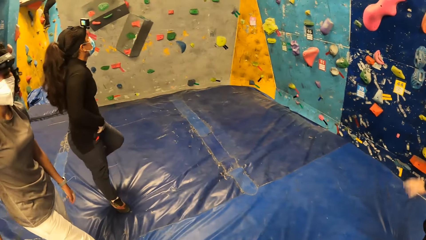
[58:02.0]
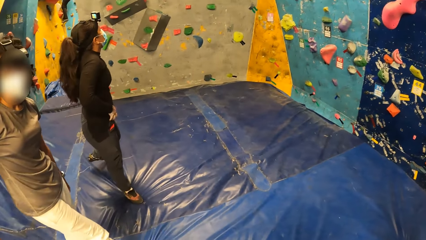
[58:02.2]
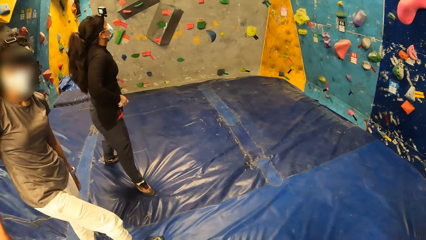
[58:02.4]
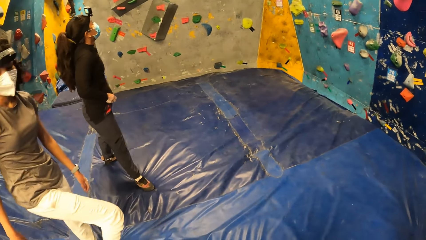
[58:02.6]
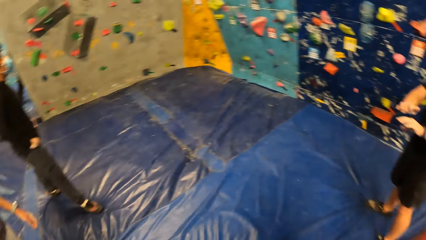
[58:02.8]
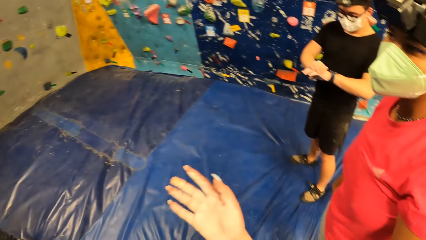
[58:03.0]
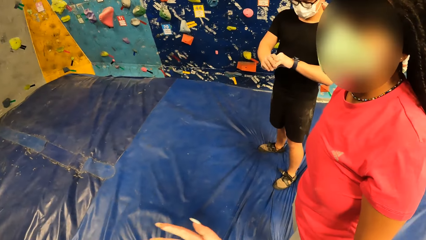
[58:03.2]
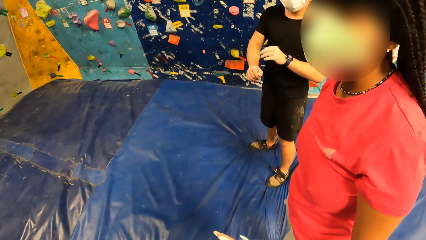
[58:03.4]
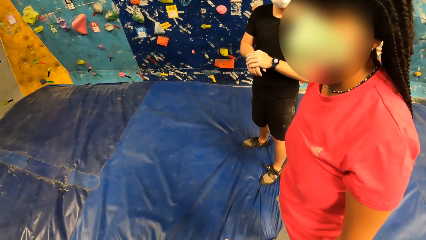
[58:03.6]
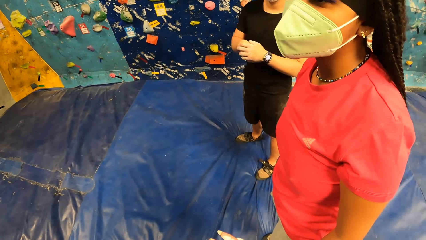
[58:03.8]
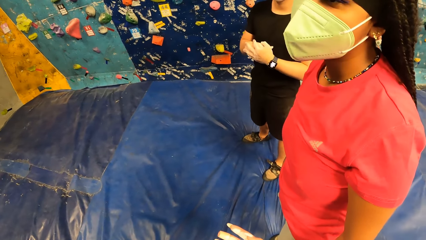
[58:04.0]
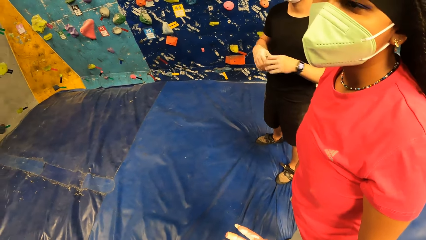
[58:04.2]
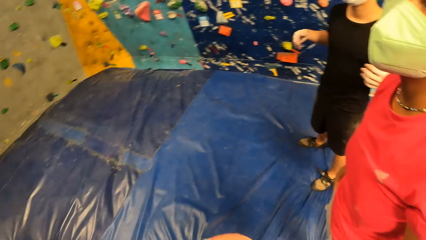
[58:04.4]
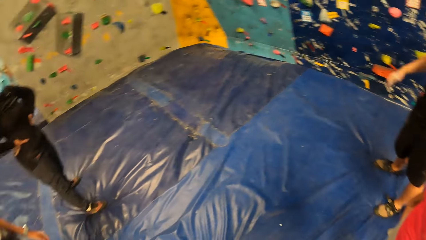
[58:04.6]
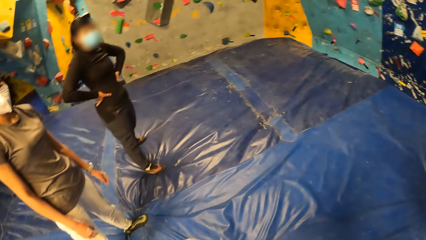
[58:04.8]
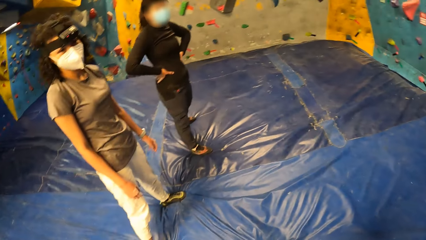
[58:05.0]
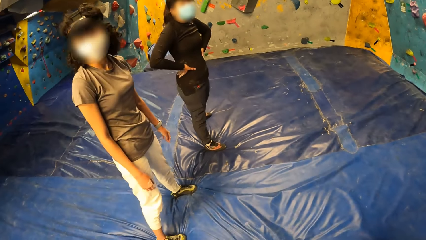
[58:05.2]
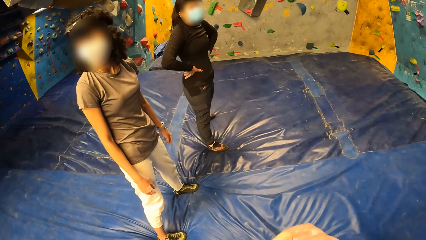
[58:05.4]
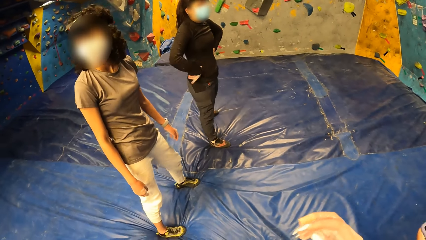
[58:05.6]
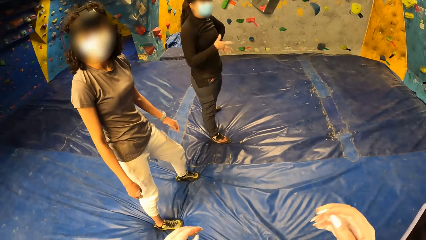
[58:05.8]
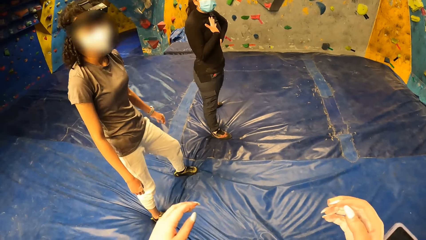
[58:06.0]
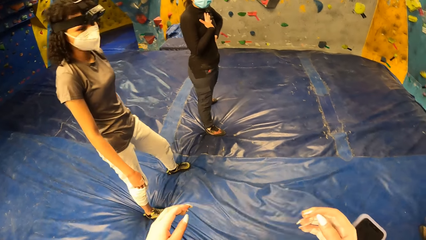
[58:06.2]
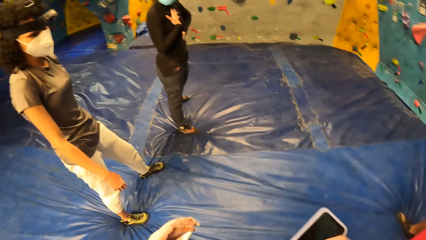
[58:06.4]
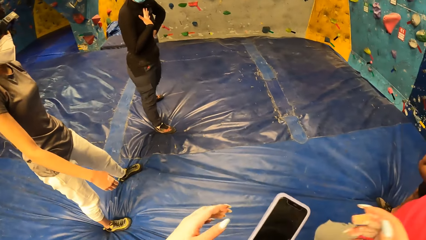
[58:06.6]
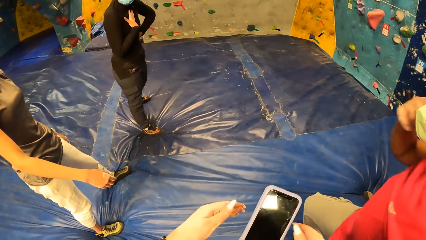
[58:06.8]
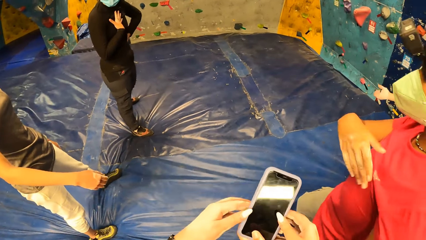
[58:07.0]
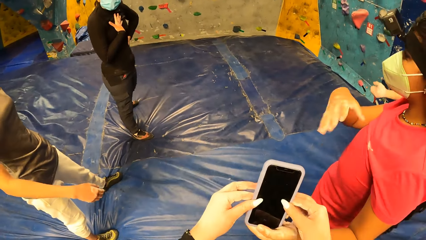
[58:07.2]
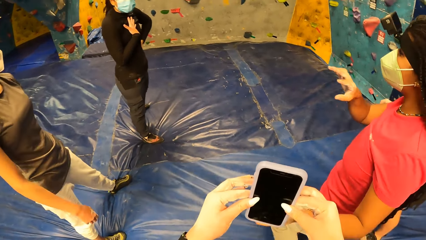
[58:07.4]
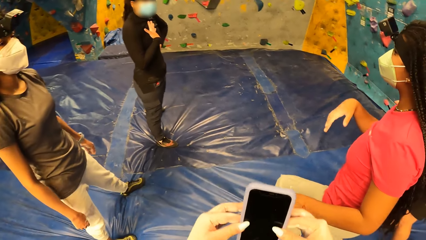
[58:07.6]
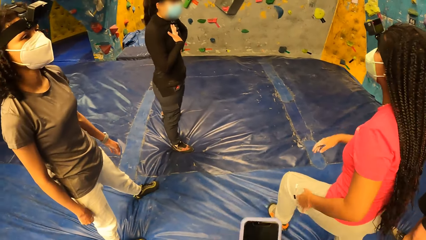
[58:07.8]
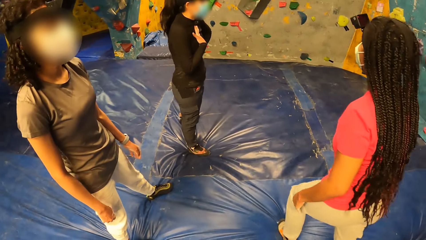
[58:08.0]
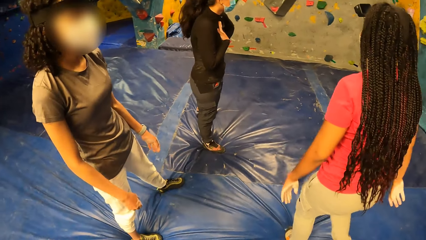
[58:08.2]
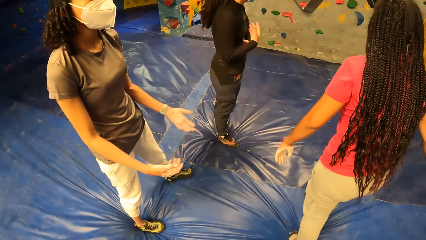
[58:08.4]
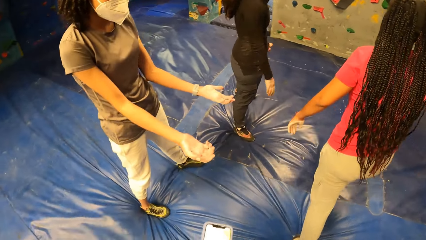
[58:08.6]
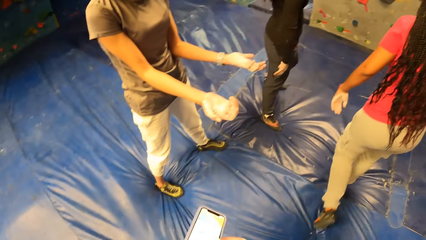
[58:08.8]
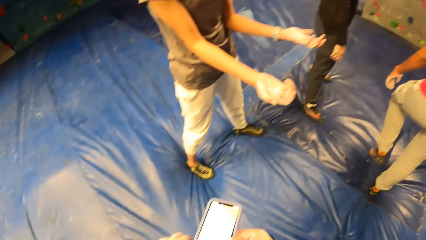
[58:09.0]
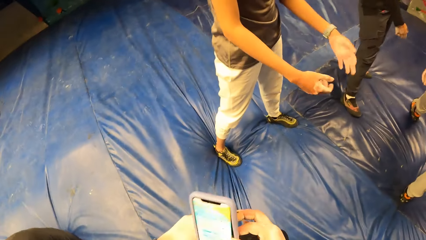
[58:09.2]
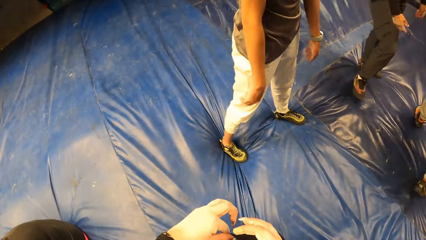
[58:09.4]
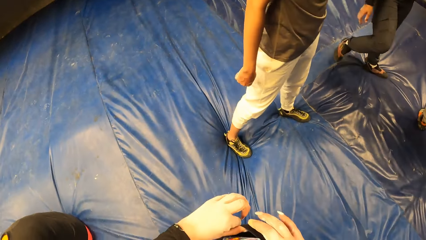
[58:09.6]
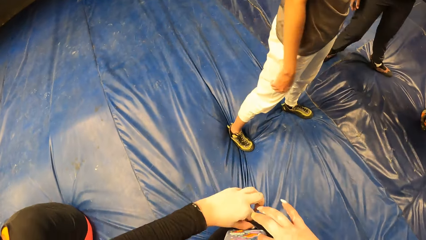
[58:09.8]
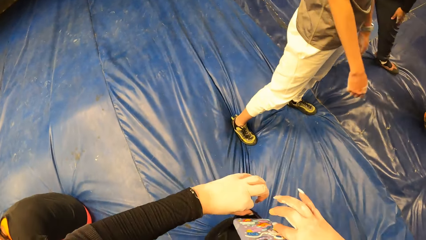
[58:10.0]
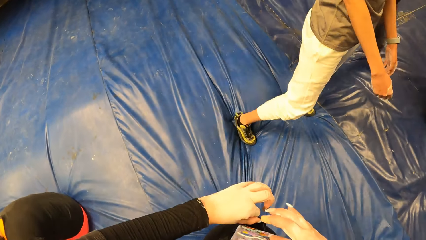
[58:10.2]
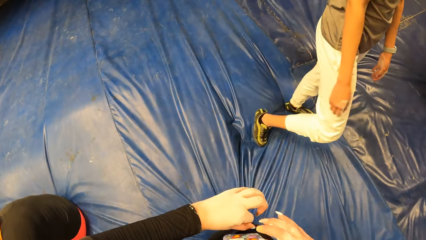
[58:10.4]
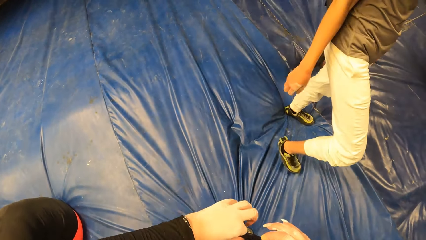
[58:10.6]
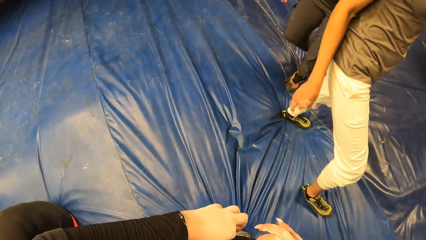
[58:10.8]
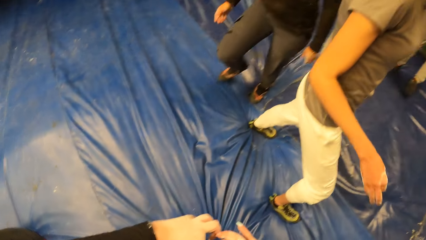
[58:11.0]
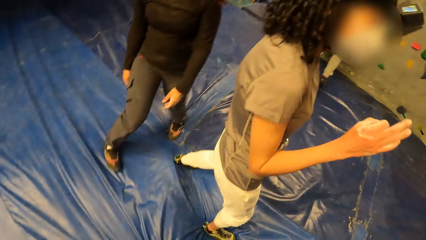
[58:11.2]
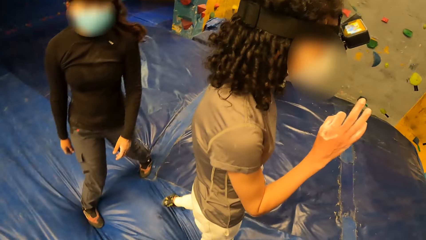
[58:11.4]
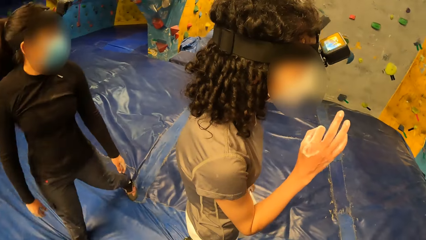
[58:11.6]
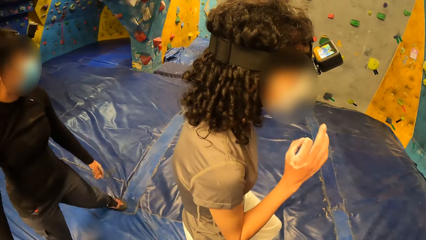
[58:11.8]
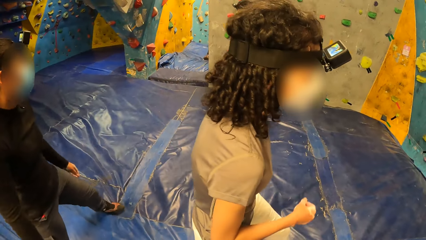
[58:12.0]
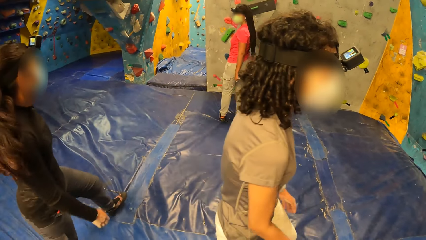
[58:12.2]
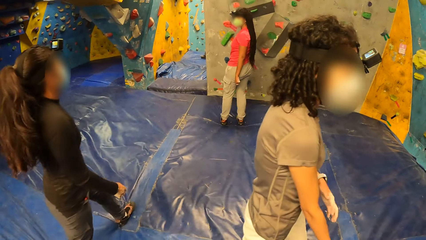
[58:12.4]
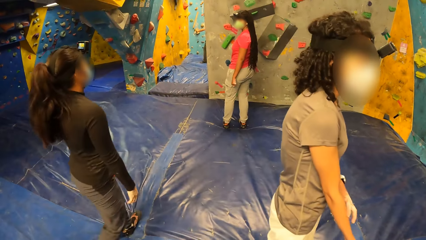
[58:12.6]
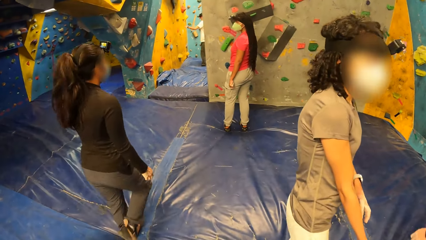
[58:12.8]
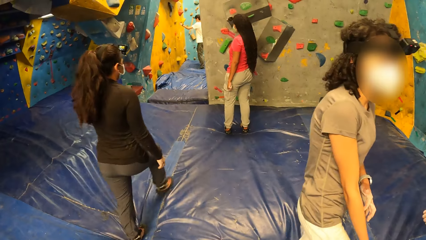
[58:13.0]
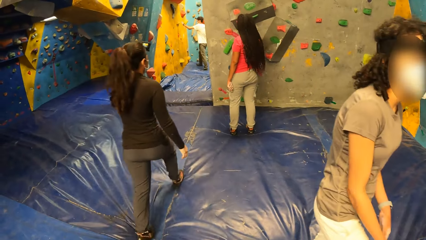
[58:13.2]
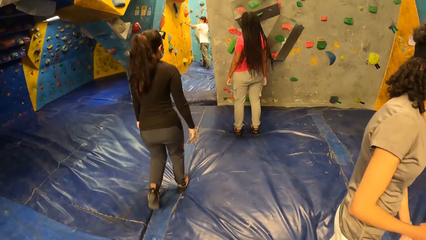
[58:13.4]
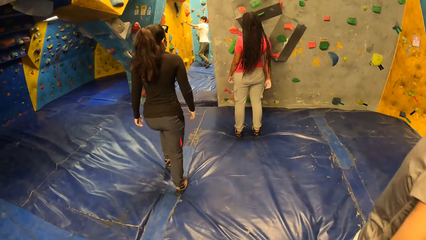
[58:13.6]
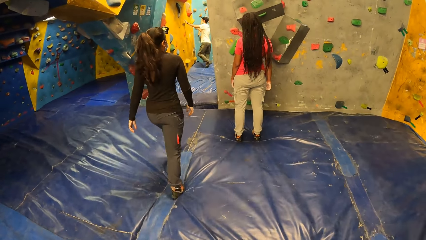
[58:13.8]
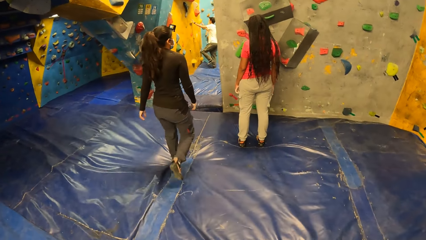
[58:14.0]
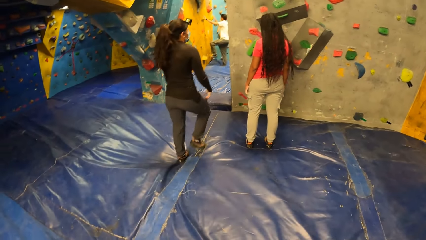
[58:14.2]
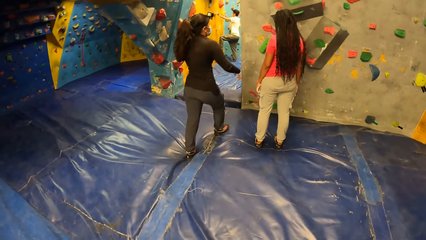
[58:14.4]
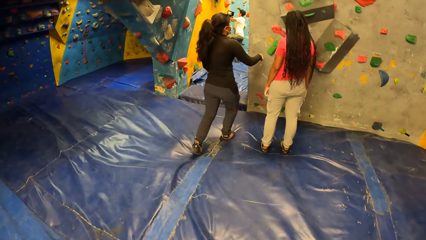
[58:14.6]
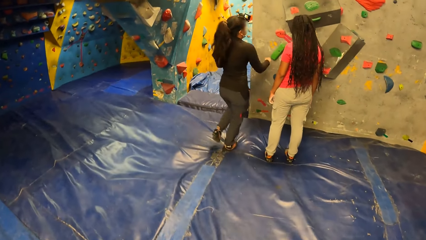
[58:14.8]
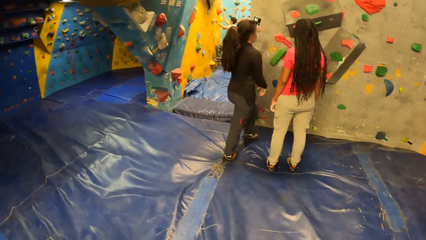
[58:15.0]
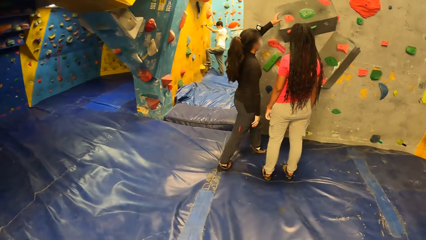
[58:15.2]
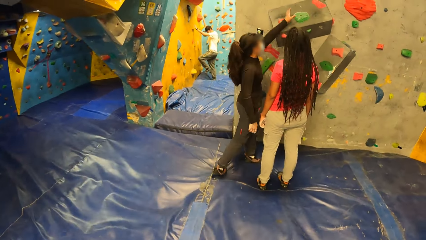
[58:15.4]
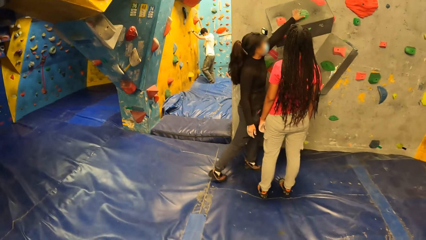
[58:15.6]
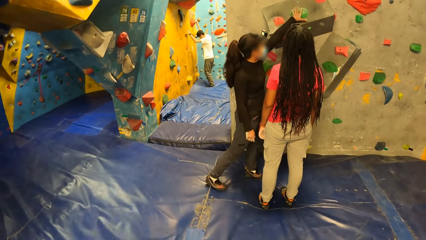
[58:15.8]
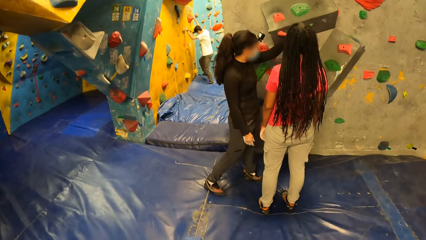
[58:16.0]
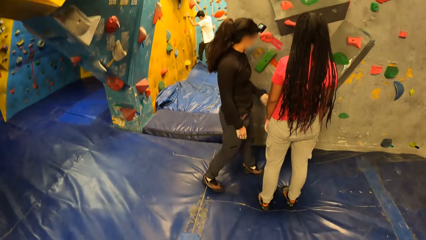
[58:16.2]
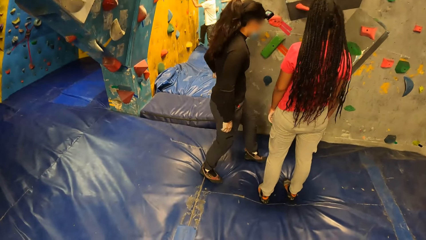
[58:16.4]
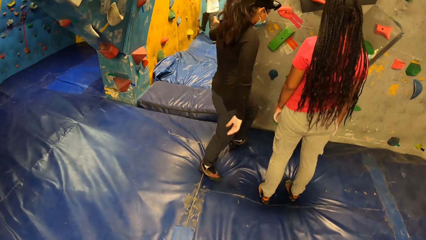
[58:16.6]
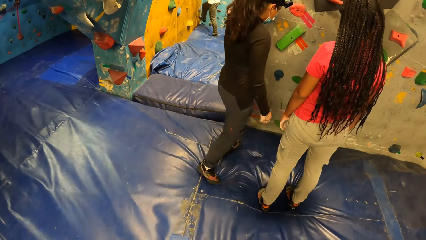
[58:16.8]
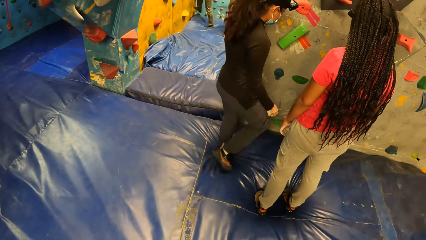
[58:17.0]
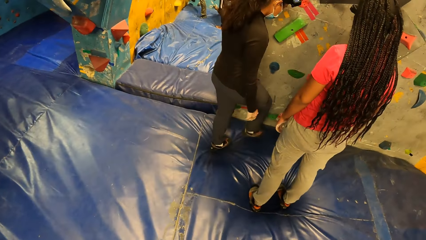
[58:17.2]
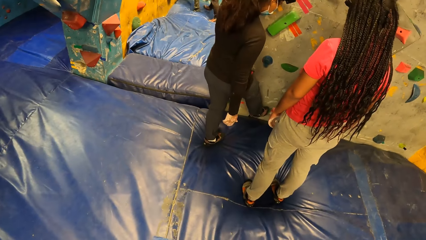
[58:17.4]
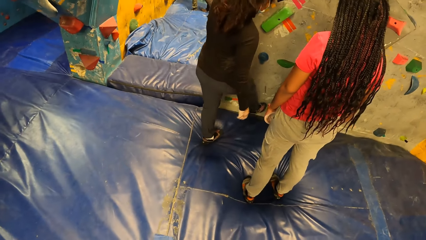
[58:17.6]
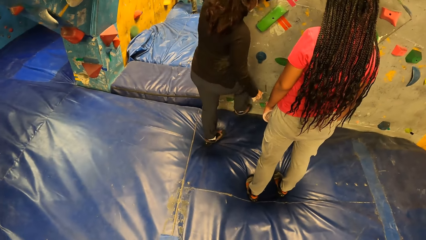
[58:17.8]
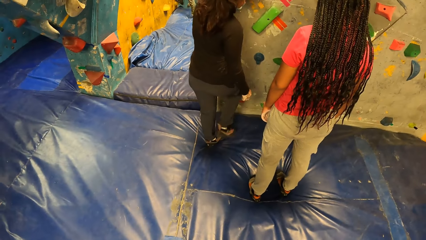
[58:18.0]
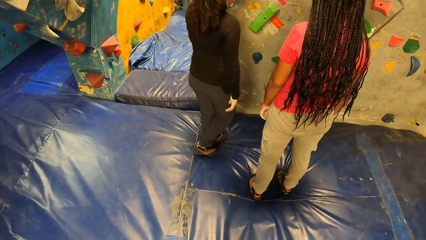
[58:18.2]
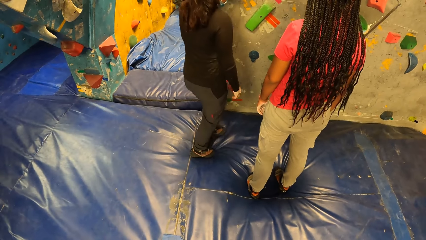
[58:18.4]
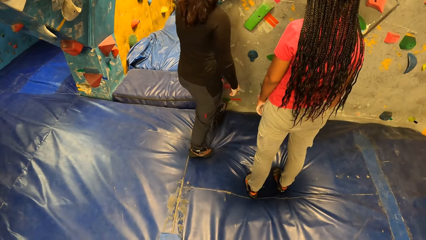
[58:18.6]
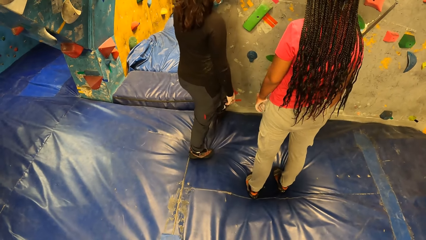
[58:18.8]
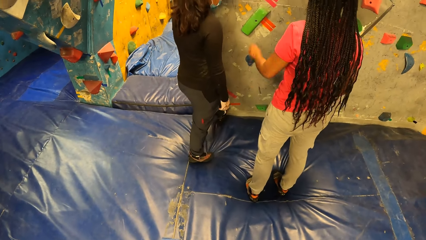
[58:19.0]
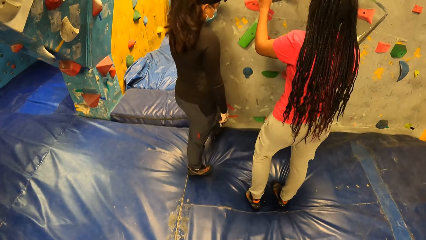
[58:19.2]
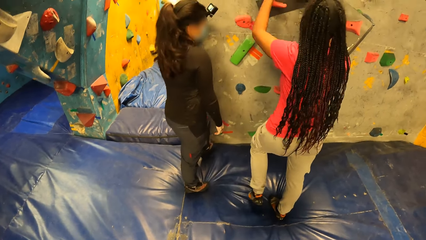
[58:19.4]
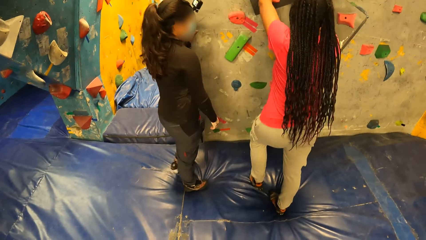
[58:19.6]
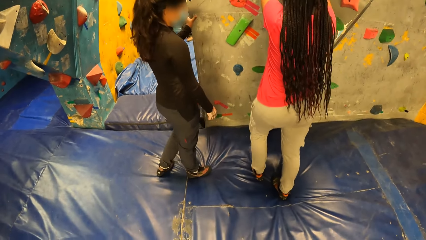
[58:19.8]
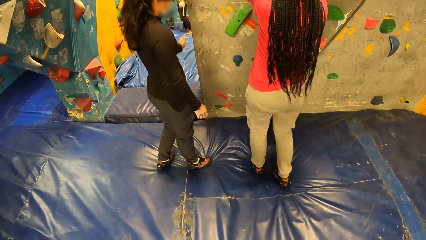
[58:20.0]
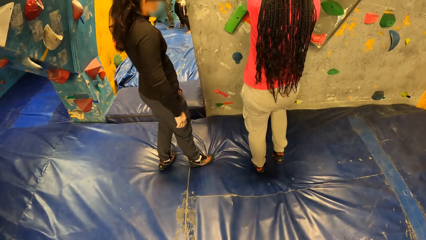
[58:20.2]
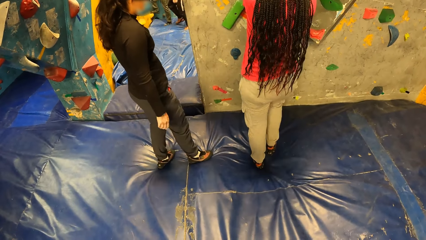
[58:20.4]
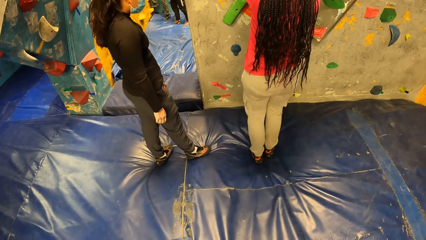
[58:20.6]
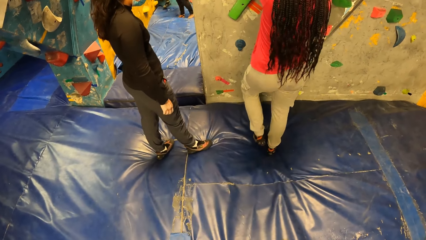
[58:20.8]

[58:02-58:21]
The camera wearer raises her right hand. She lowers her right hand. She looks around. She raises her hands. She receives the phone, from the left hand of a woman, in both hands. She looks around. She opens a bag with both hands. She inserts the phone in her right hand into the bag. She looks around. She walks around. Another woman touches the hand hold on the wall with her left hand. The camera wearer looks around. The other woman touches the hand hold on the wall with her right leg. The other woman touches the hand hold on the wall with her left leg.
